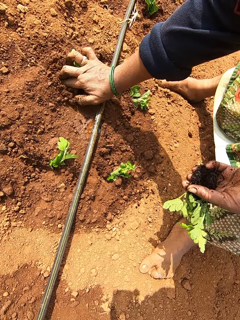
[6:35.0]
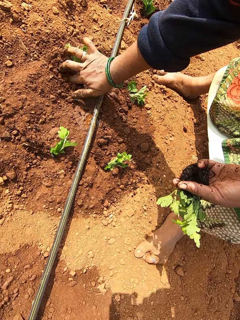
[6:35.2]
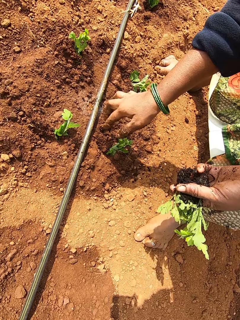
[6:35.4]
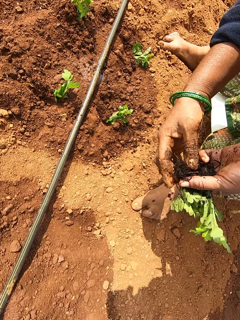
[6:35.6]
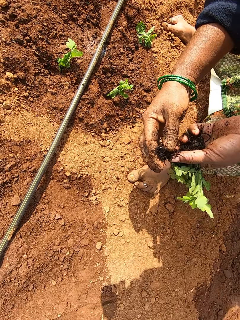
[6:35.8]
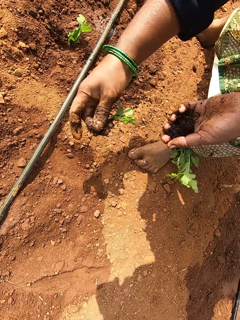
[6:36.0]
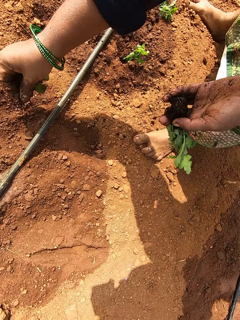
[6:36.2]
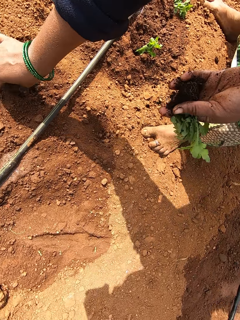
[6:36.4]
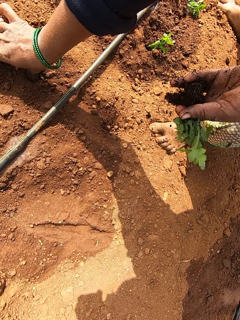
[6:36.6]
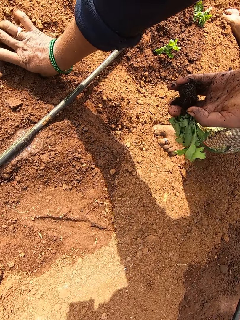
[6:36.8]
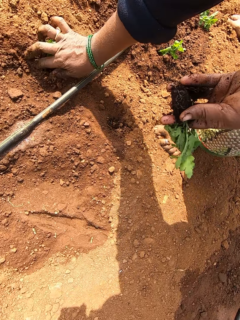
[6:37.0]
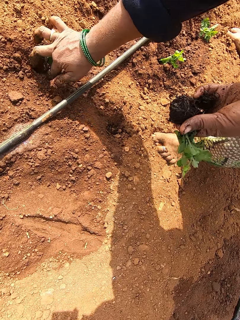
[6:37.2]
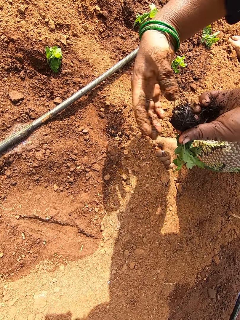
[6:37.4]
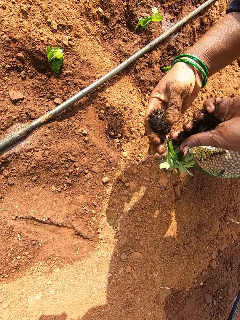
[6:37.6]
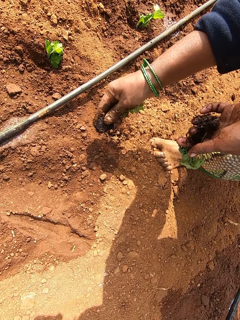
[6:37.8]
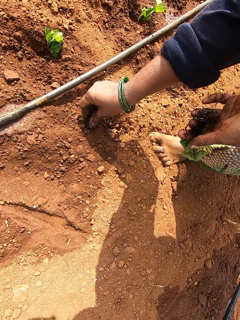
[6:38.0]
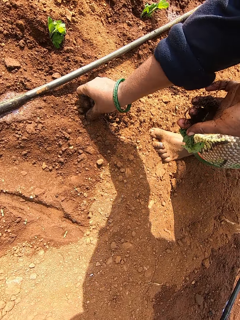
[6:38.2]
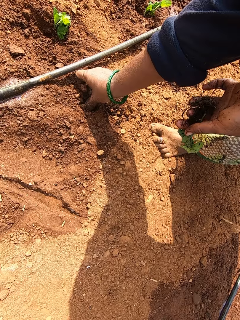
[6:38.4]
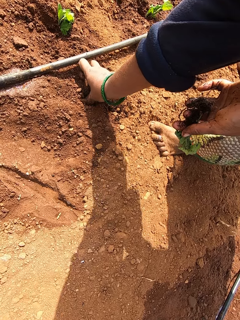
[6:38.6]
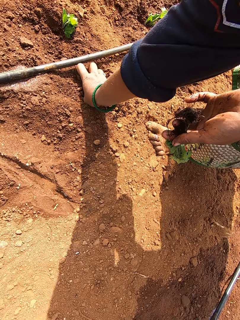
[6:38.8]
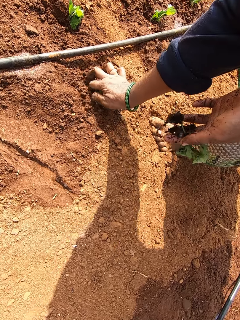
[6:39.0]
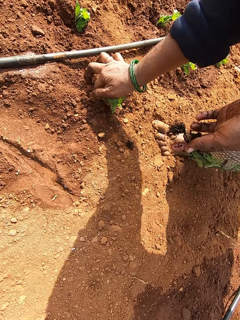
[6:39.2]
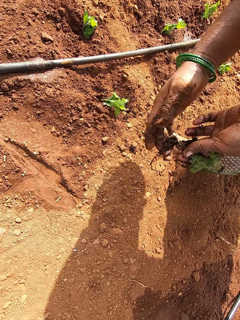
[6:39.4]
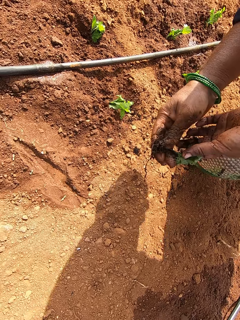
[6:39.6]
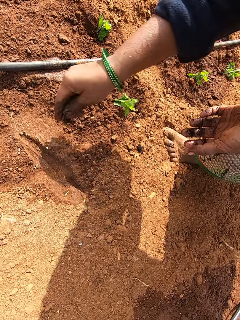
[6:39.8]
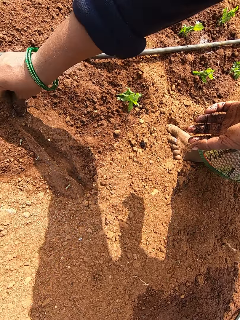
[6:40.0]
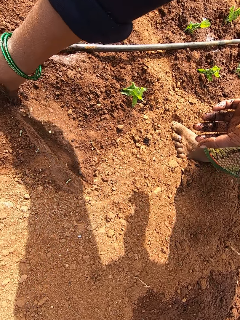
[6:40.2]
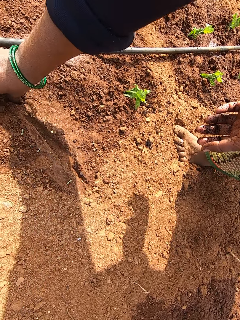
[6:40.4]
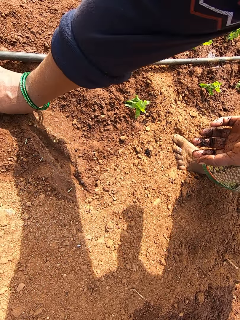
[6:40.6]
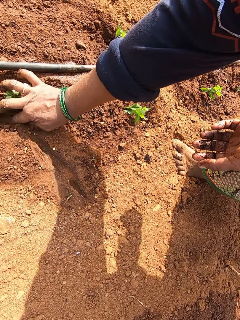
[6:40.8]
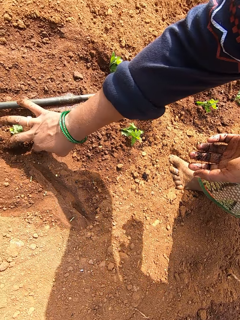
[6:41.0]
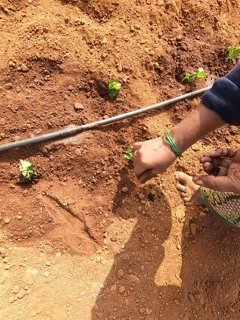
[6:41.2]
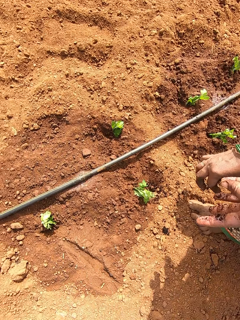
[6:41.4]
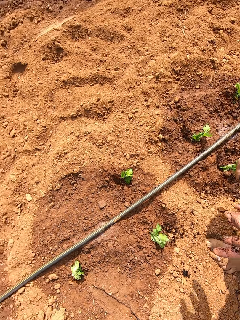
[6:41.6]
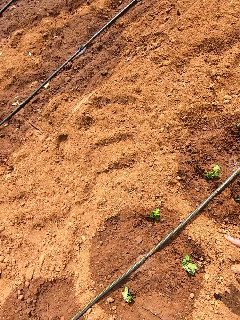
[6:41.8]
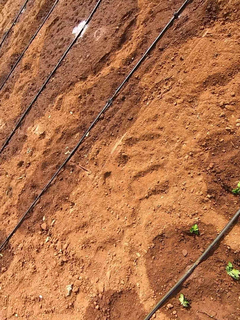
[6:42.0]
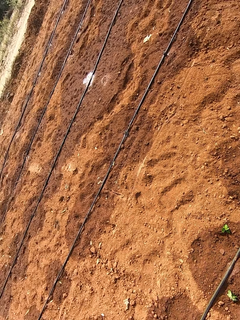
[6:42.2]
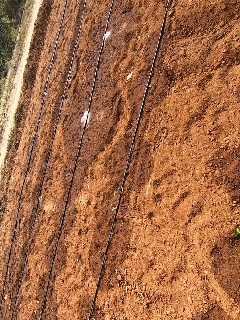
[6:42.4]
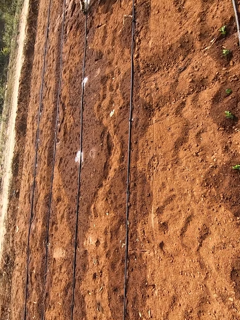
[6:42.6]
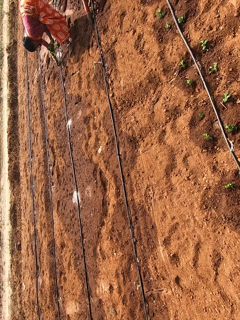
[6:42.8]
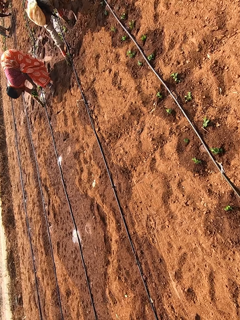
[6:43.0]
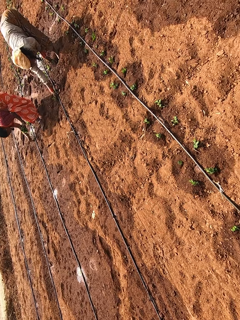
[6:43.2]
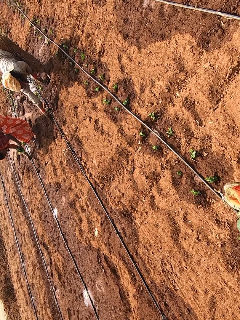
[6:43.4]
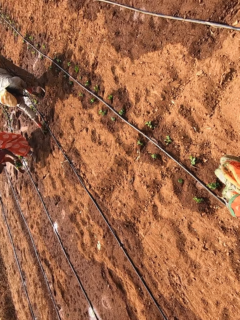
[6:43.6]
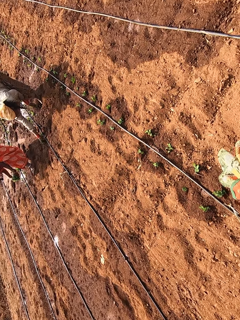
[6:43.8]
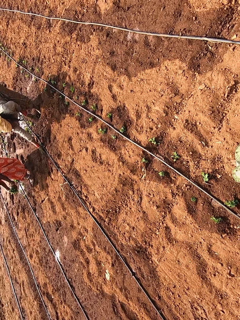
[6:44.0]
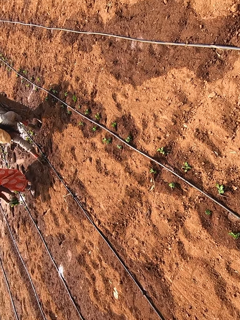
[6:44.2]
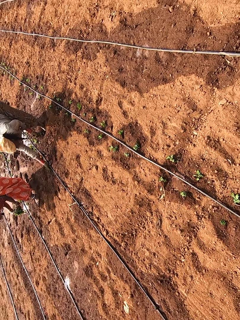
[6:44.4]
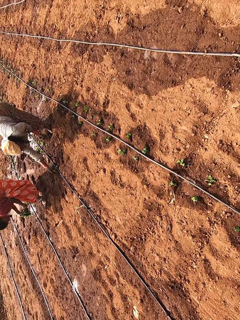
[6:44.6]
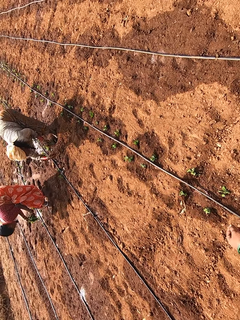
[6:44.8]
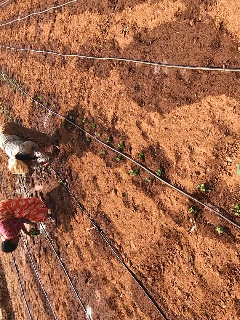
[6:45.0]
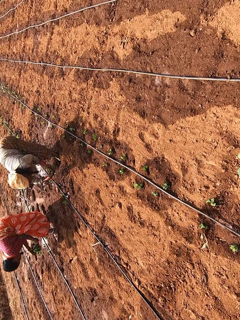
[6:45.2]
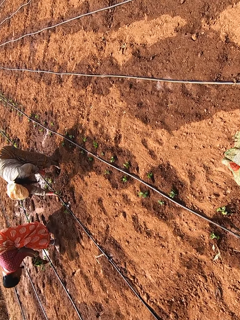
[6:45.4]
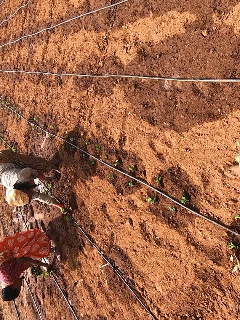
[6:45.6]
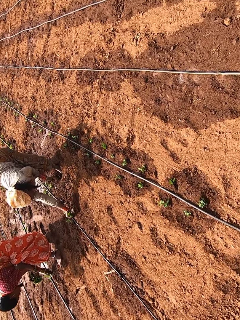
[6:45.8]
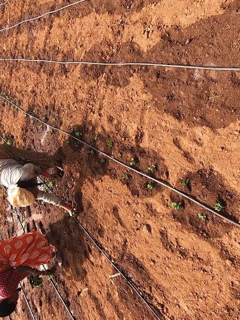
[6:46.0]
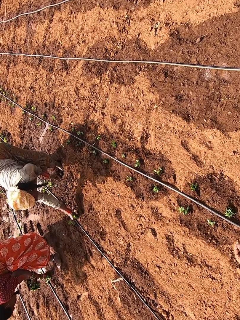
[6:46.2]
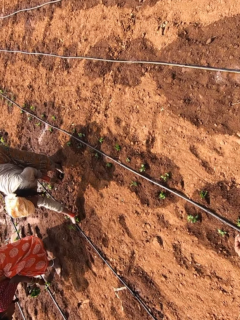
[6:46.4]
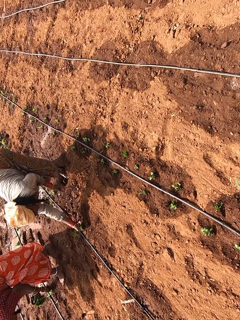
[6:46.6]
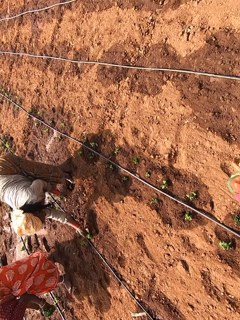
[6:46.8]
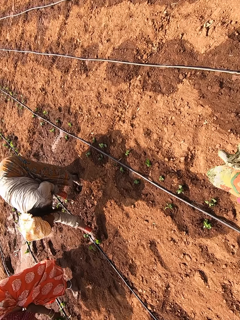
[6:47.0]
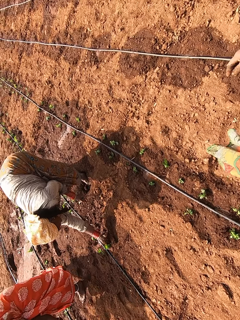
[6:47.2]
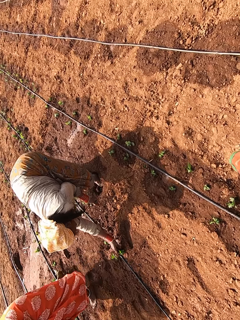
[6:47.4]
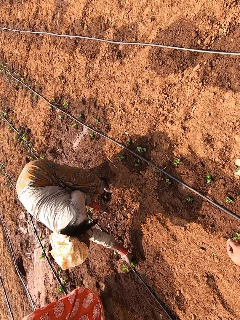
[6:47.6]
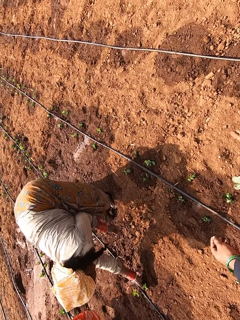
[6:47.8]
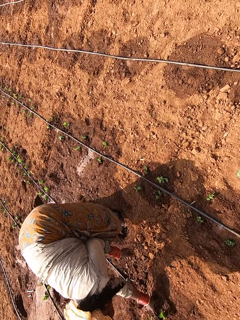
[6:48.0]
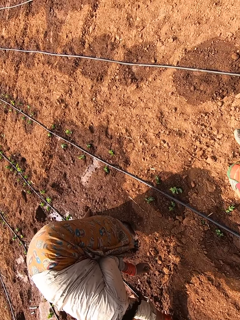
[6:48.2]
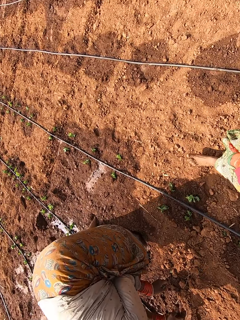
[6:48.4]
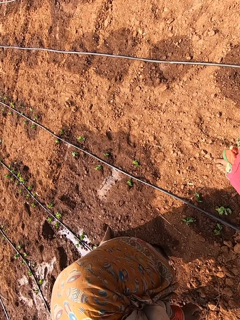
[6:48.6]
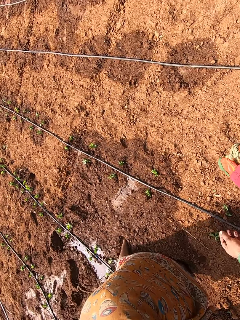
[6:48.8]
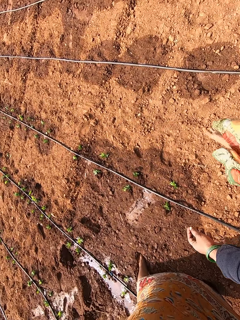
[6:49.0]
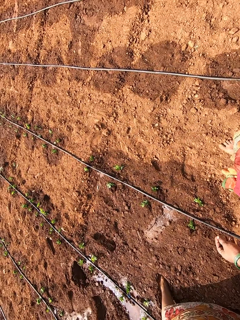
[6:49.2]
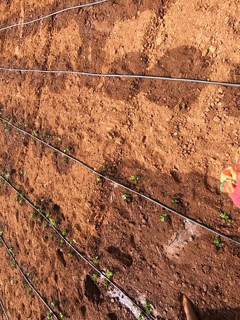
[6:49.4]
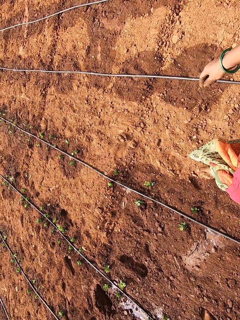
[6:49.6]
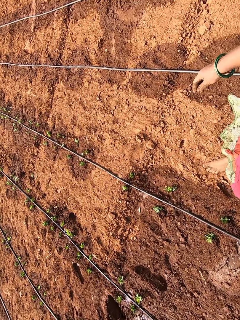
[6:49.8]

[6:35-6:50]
The camera wearer picks a collard green vegetable from the collard green vegetables in her left hand with her right hand. She plants the collard green vegetable in her right hand into the ground. She picks a collard green vegetable from the collard green vegetables in her left hand with her right hand. She plants the collard green vegetable in her right hand into the ground. She picks a collard green vegetable from the collard green vegetables in her left hand with her right hand. She plants the collard green vegetable in her right hand into the ground. She walks to a bowl of collard green vegetables. A woman plants some collard green vegetables into the ground with her right hand. Another woman plants some collard green vegetables into the ground with her right hand.

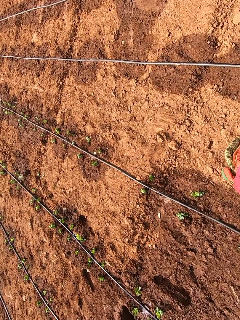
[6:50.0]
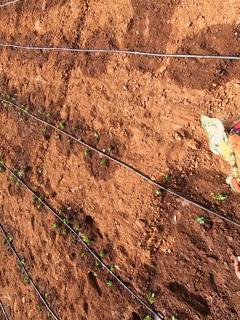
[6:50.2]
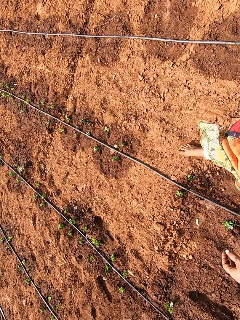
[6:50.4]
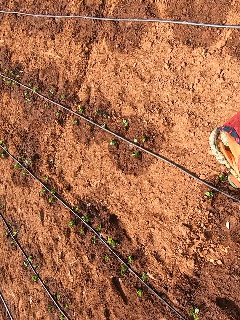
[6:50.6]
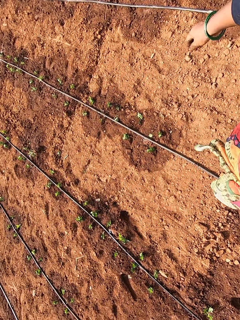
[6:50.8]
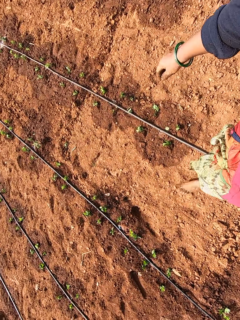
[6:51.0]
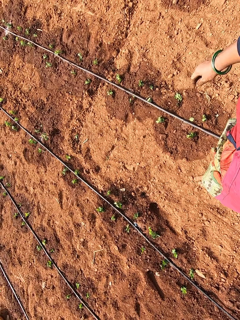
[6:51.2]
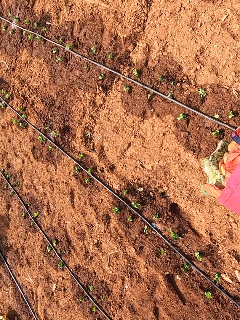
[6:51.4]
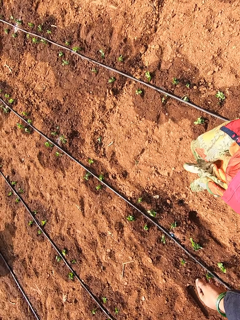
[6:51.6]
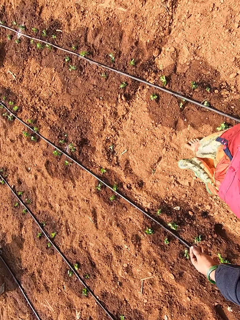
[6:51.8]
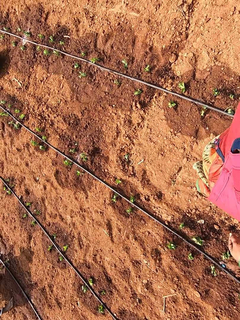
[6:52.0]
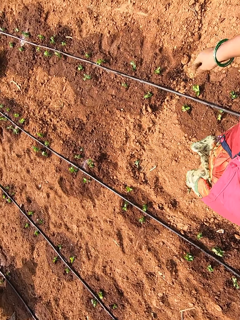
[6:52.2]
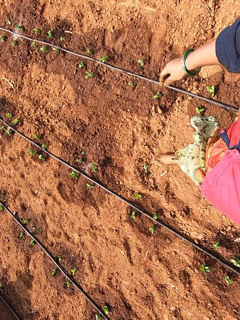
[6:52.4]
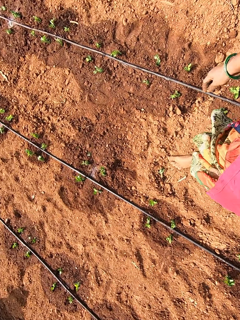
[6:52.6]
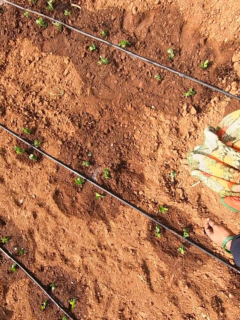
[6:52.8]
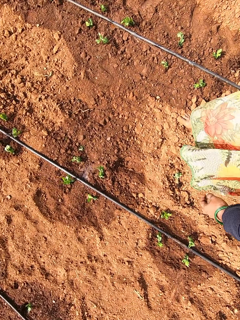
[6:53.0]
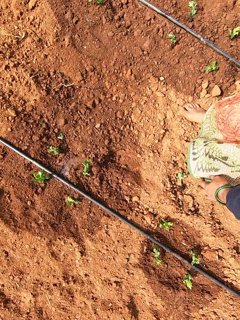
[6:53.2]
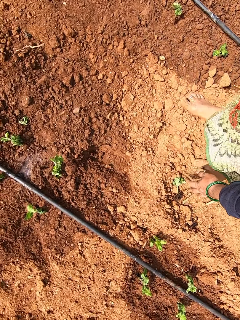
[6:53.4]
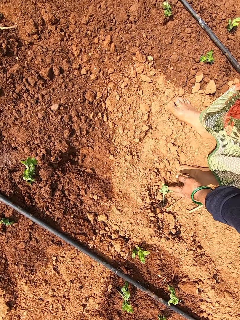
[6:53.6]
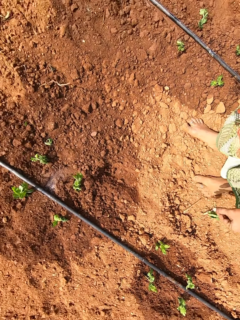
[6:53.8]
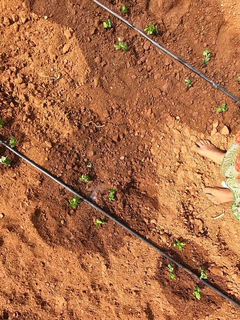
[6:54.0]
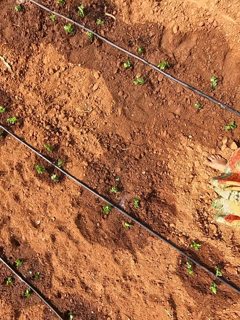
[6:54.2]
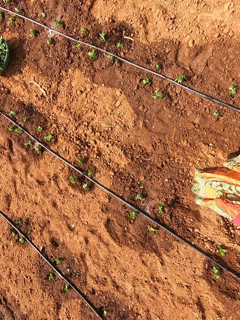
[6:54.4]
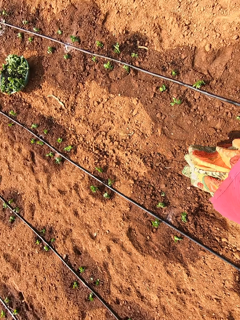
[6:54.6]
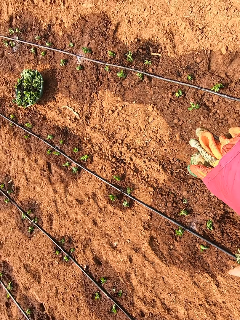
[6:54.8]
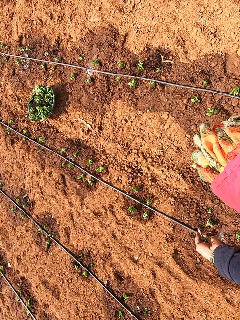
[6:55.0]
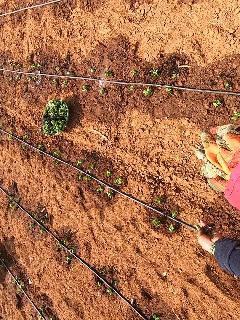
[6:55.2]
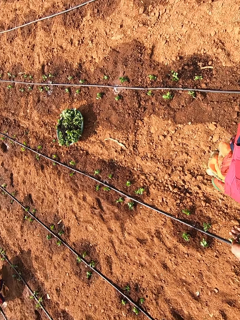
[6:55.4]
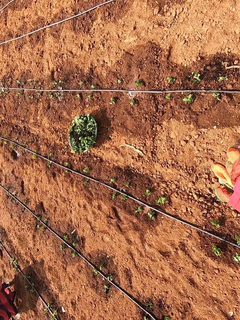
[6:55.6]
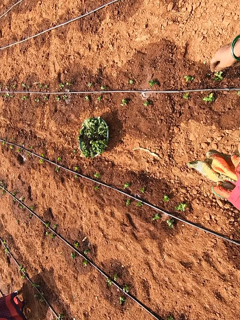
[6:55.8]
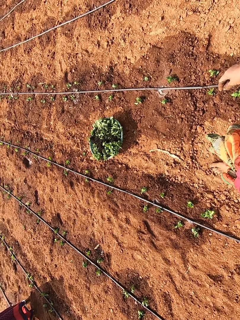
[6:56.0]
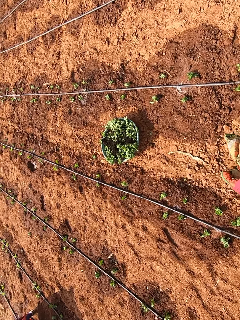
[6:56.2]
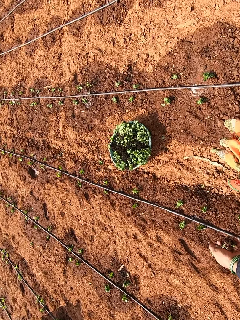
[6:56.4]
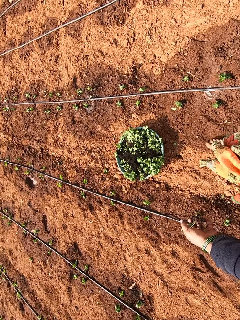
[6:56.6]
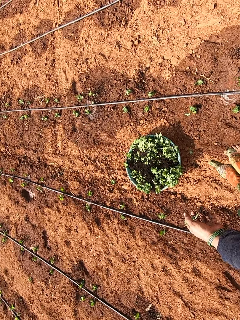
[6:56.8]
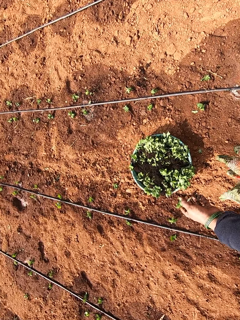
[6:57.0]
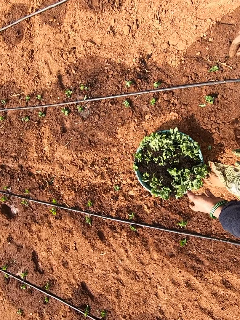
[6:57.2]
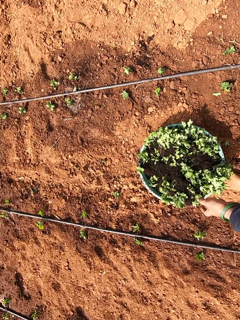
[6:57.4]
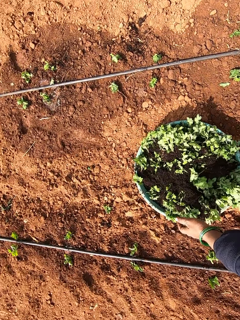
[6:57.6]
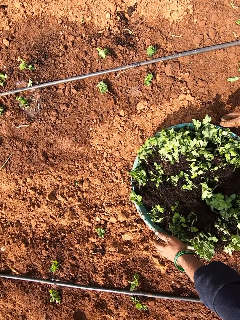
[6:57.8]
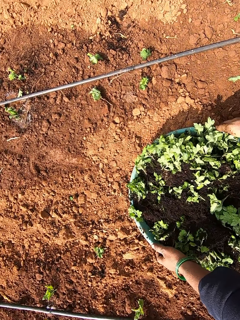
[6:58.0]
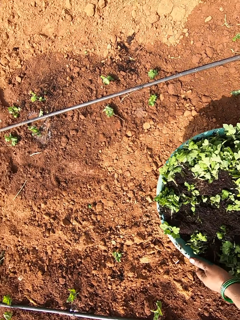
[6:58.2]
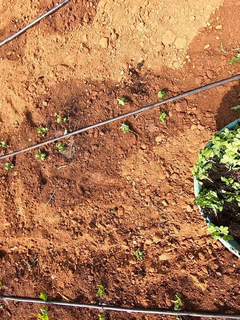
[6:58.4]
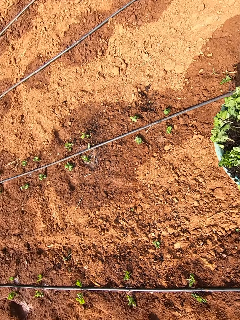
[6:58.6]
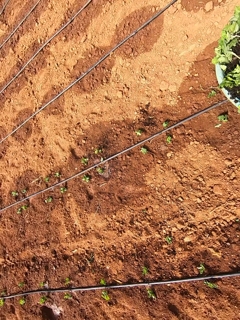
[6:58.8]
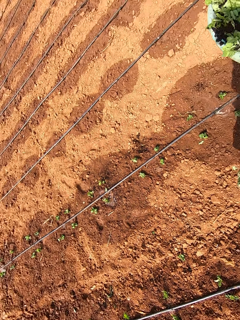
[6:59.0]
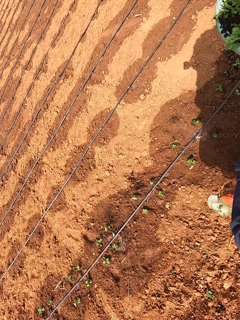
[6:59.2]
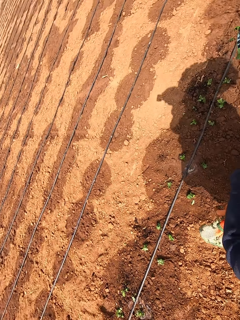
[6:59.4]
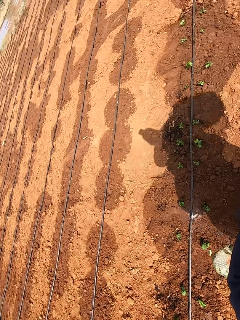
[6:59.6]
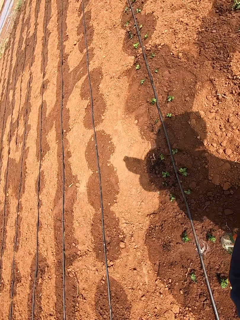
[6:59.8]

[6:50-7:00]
The camera wearer picks a collard green vegetable from the ground with her left hand. She moves around. She drops the collard green vegetable in her left hand in the bowl of collard green vegetables on the ground. She carries the bowl of collard green vegetables from the ground with both hands.
